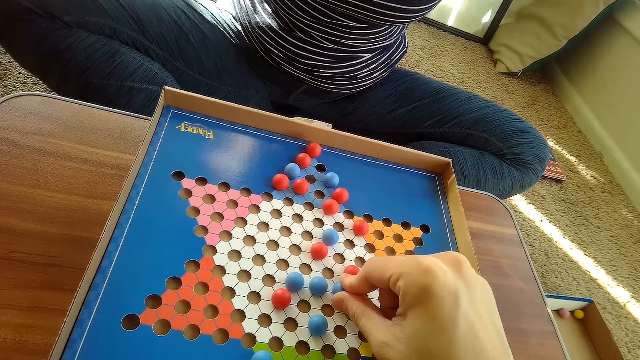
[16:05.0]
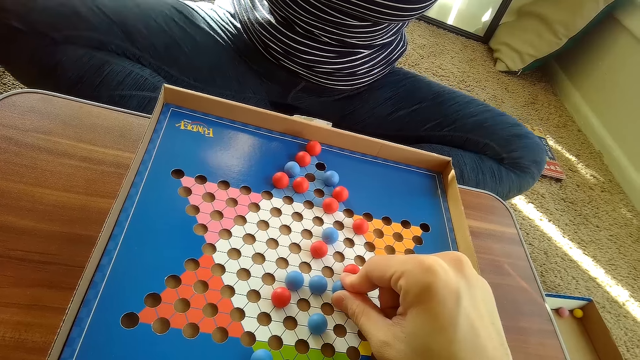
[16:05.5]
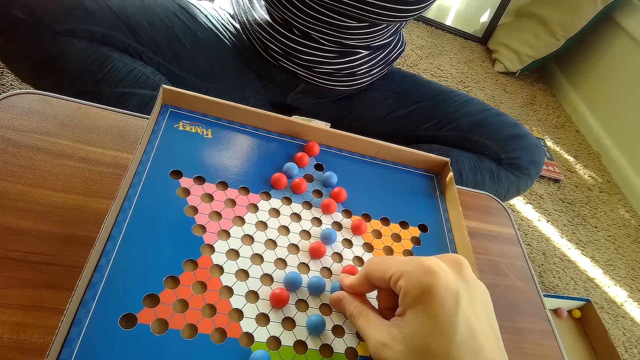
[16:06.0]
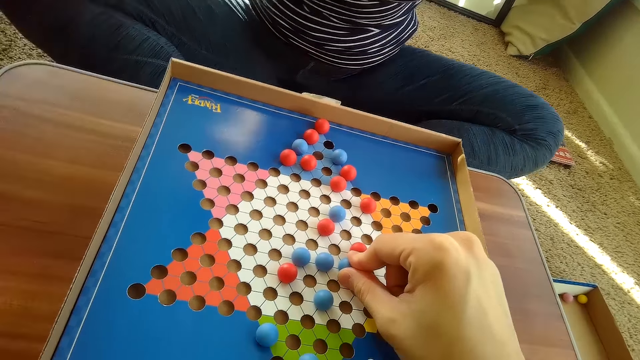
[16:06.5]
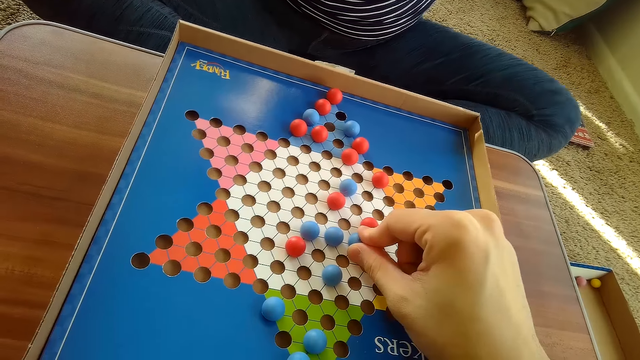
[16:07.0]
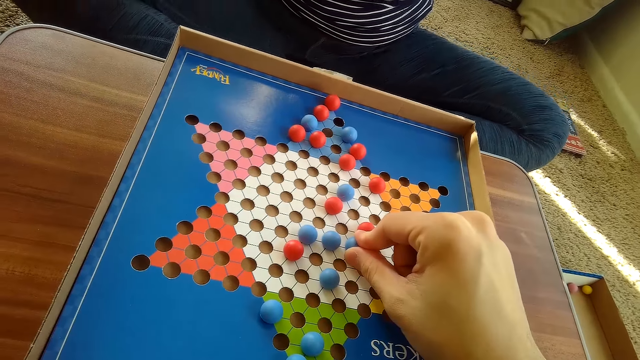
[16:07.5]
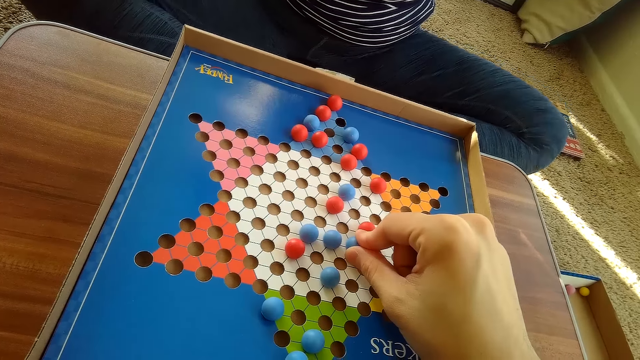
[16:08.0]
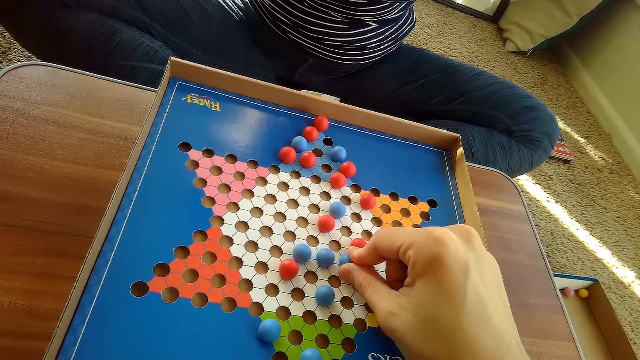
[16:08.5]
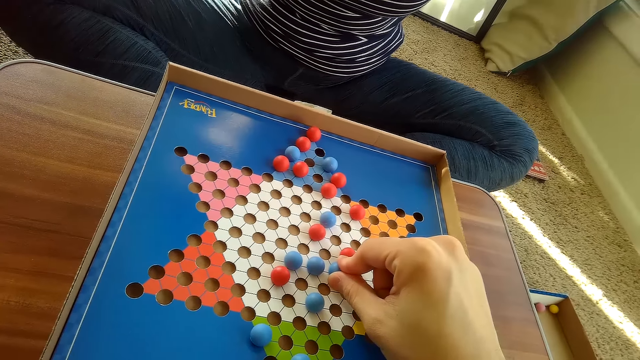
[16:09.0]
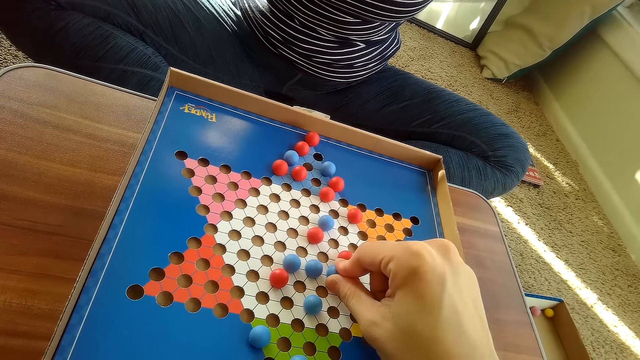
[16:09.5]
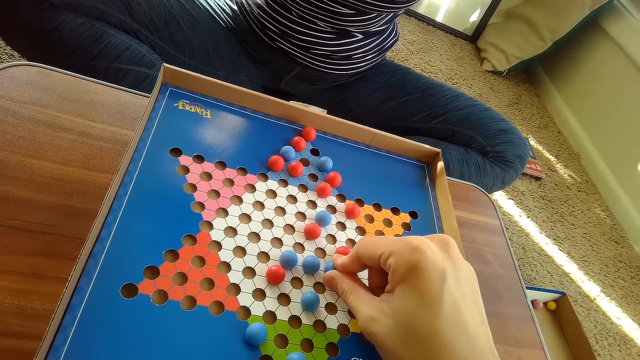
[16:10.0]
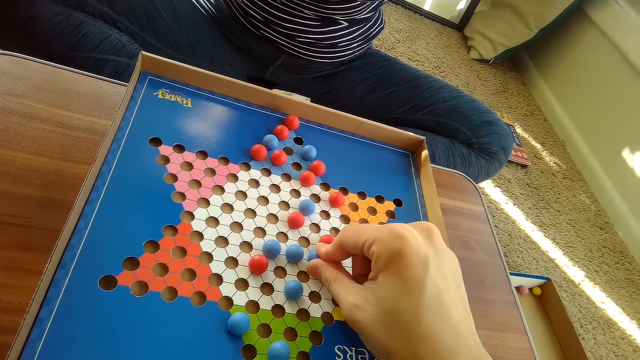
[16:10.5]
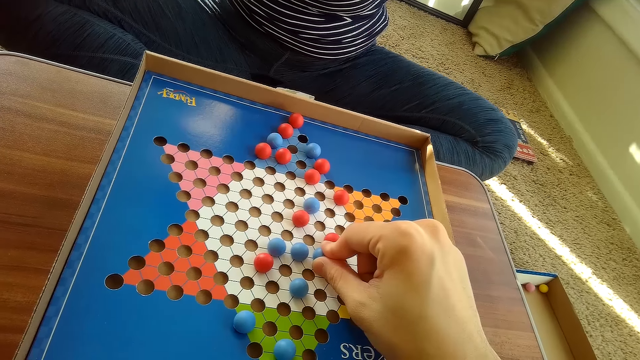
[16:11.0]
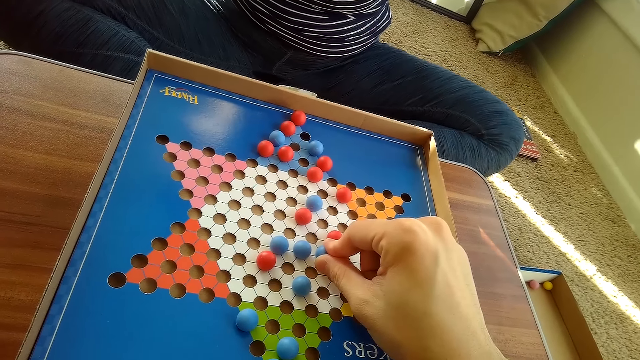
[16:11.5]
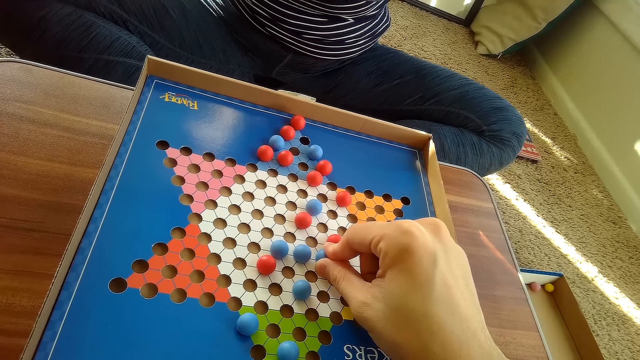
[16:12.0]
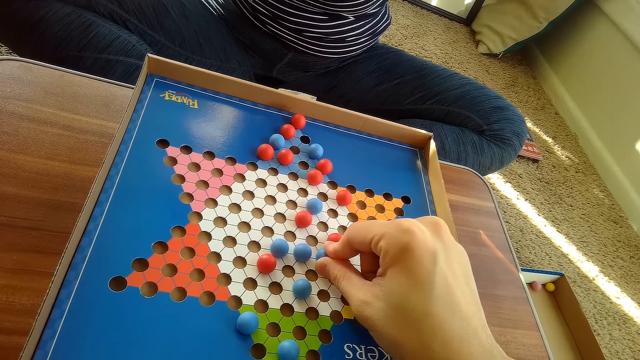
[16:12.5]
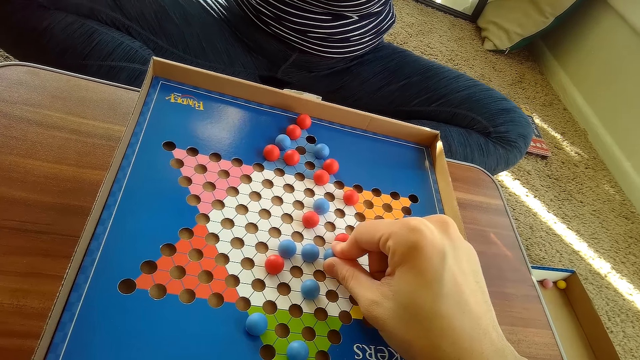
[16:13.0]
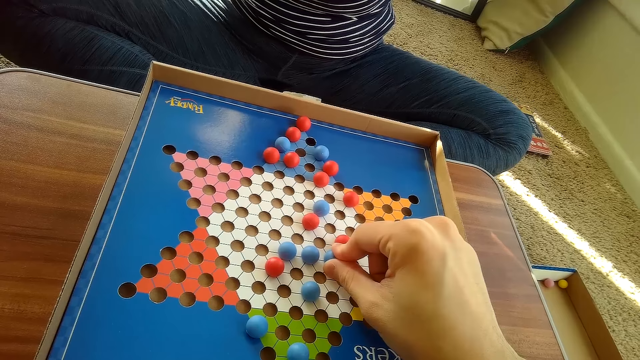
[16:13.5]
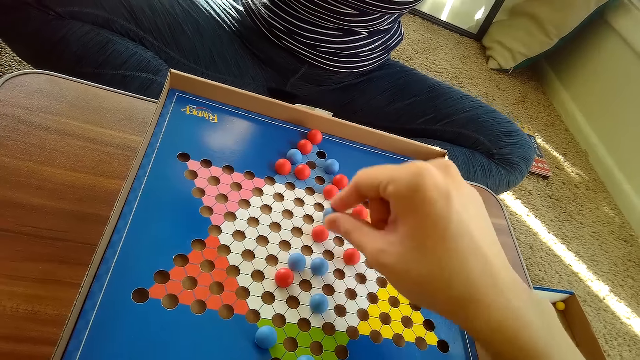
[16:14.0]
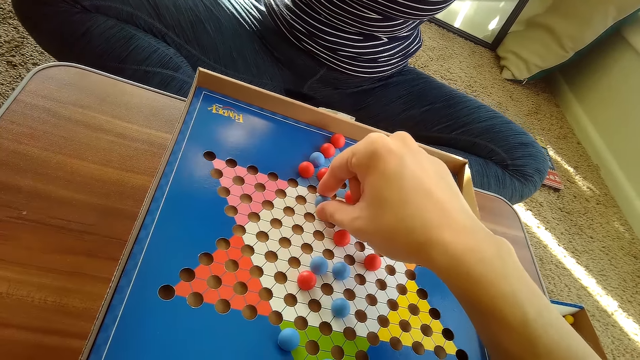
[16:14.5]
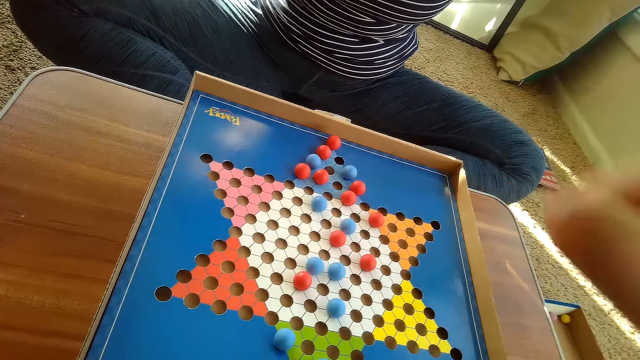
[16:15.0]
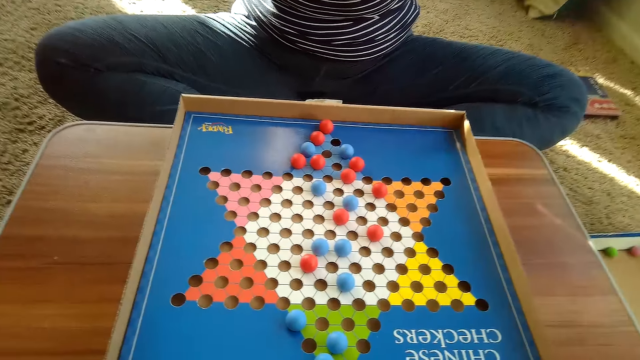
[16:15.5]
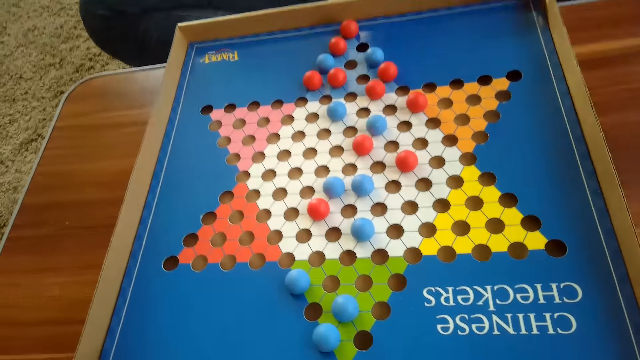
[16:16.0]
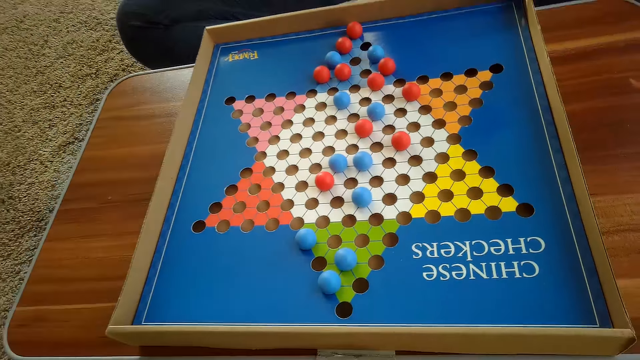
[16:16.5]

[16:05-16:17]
A woman shakes her legs. The camera wearer touches the marble. The woman shakes her legs. The camera wearer moves the blue Chinese checkers ball on the Chinese checkers board with his right hand.

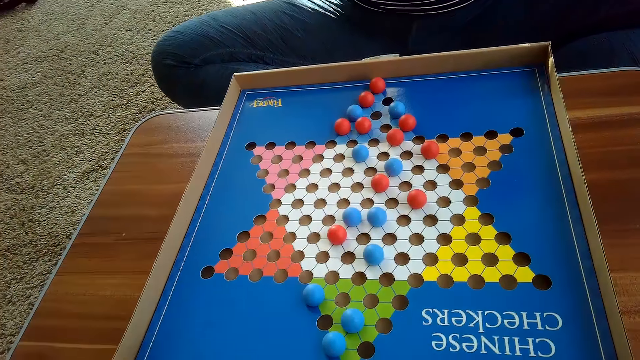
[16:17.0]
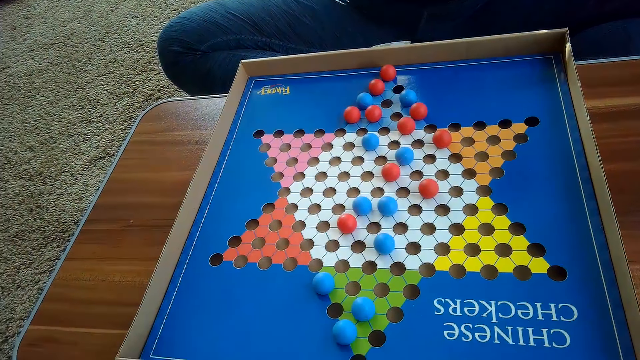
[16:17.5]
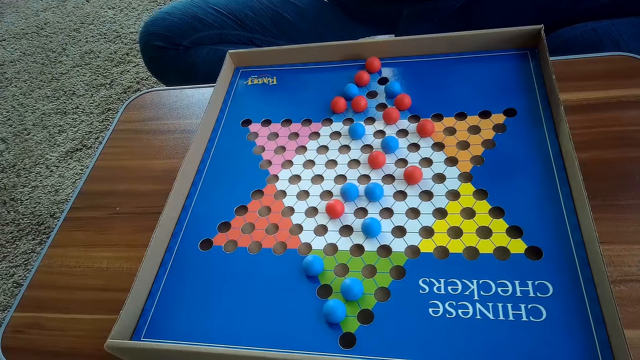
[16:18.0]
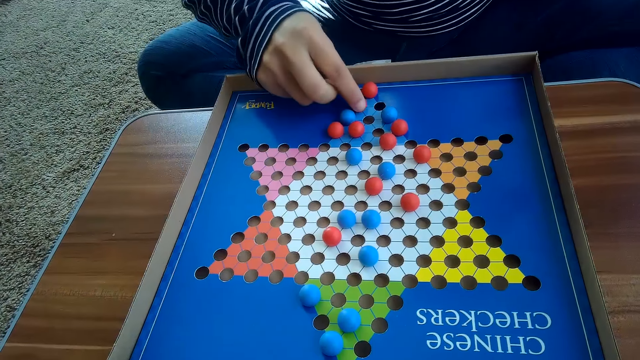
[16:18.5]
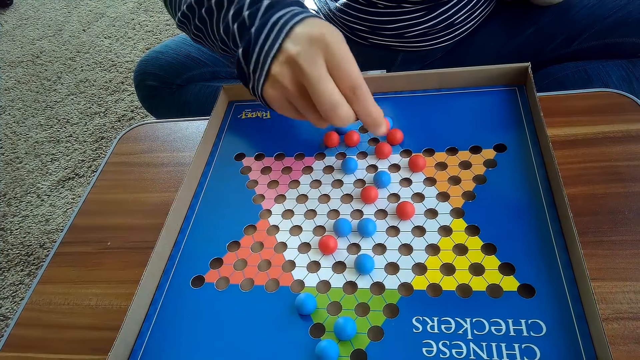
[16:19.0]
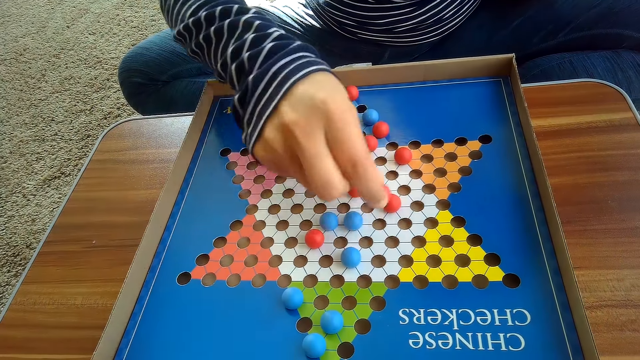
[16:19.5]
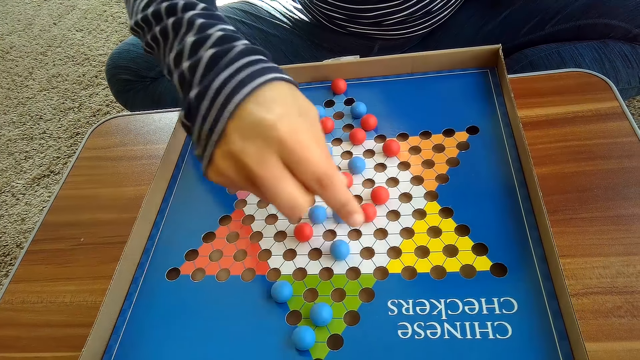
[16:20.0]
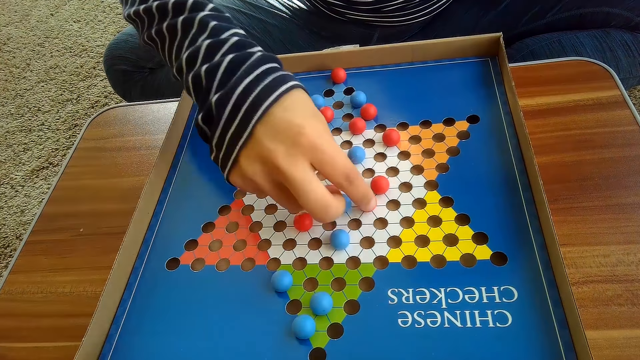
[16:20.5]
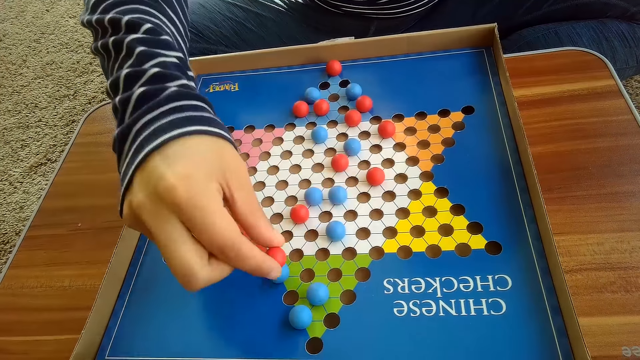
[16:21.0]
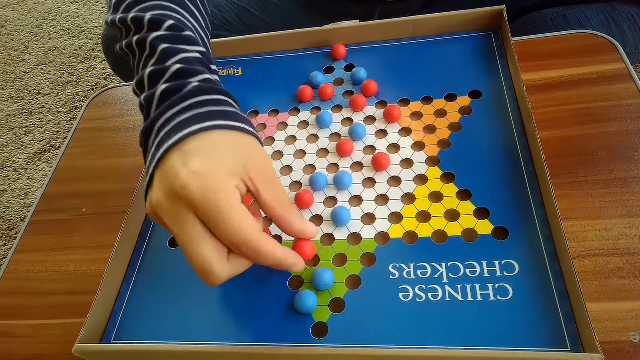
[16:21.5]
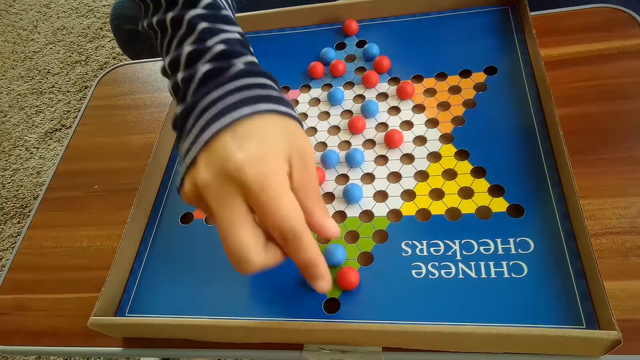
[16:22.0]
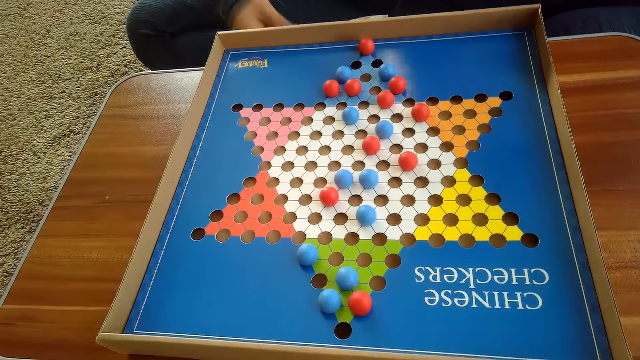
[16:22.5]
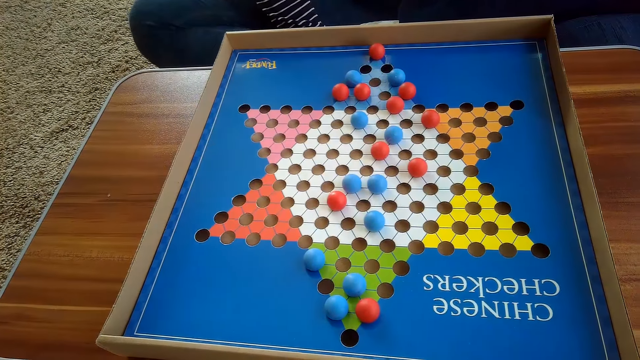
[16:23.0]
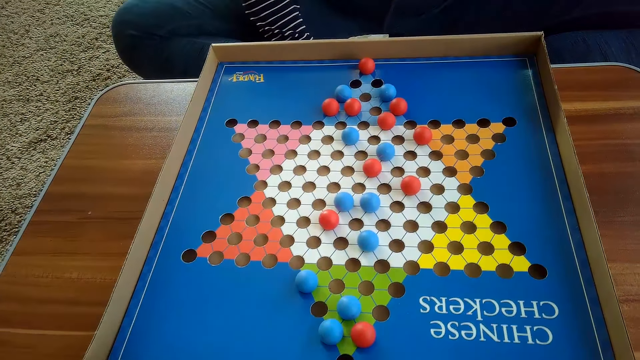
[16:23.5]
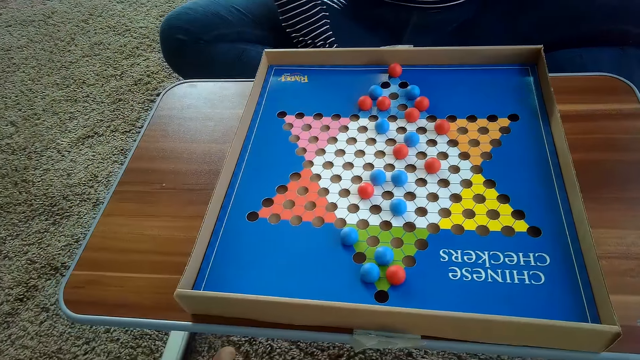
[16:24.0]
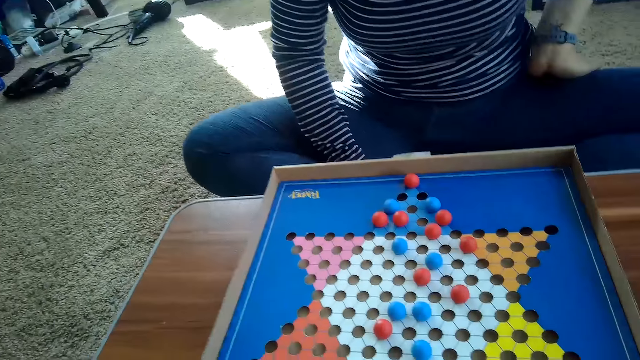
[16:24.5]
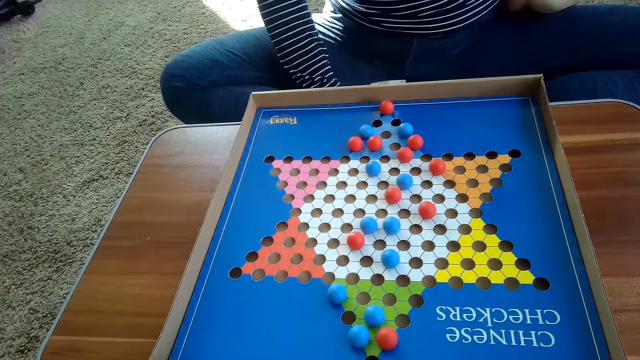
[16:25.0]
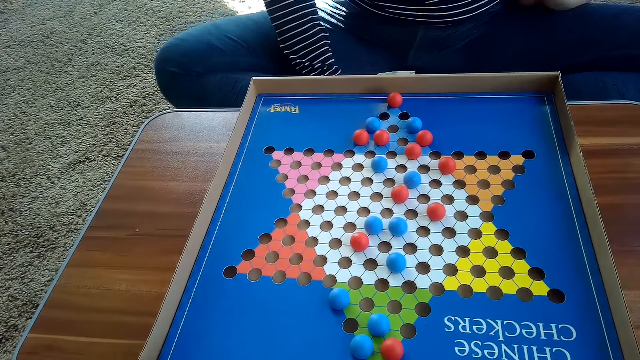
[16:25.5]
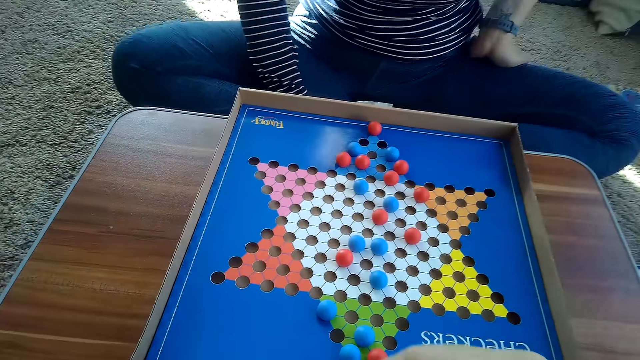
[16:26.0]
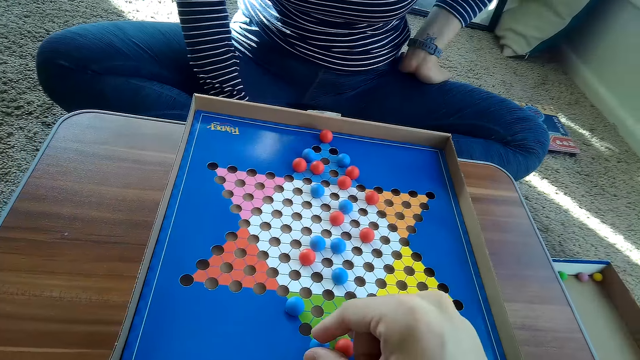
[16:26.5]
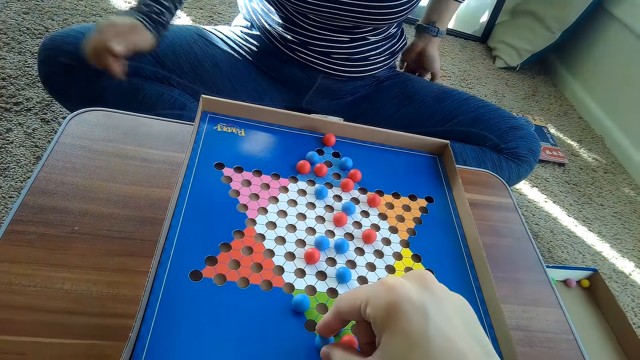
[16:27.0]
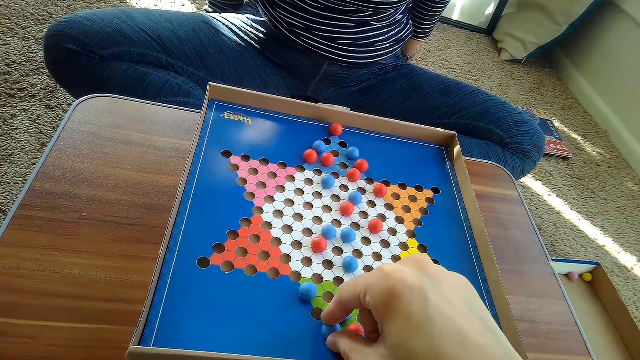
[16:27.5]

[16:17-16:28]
The camera wearer looks around. A woman moves another red Chinese checkers ball on the Chinese checkers board with her right hand. The woman moves the red Chinese checkers ball on the Chinese checkers board with her right hand. The woman shakes her legs. The camera wearer touches another blue Chinese checkers ball on the Chinese checkers board with his right hand.
